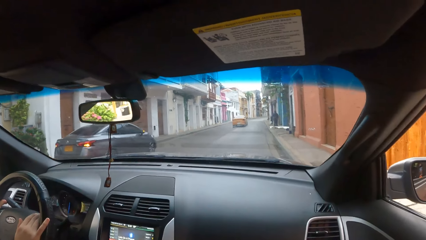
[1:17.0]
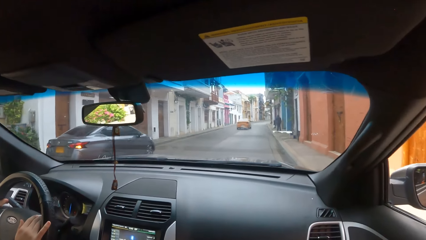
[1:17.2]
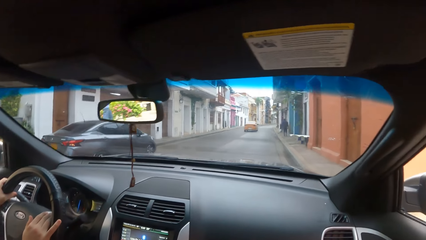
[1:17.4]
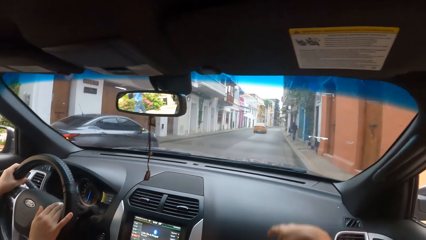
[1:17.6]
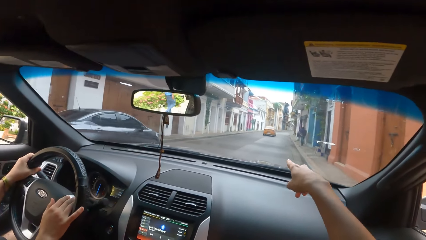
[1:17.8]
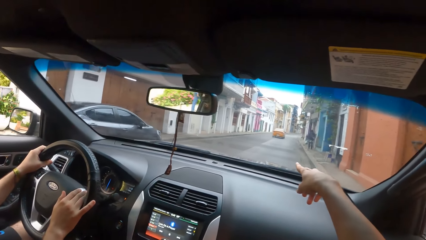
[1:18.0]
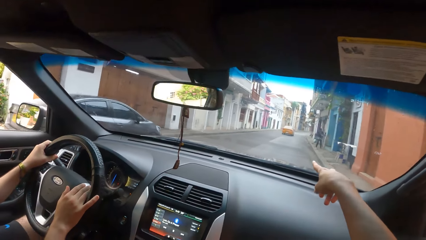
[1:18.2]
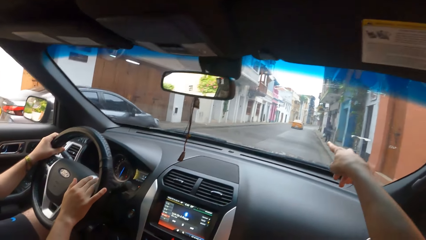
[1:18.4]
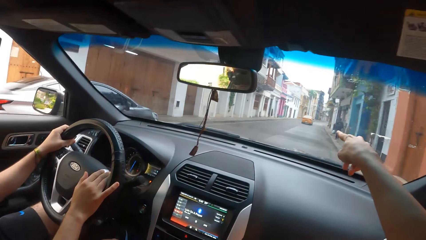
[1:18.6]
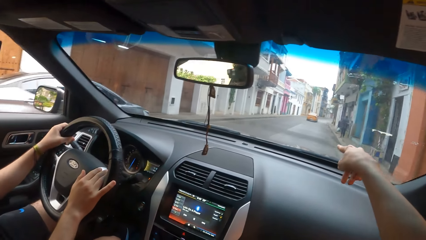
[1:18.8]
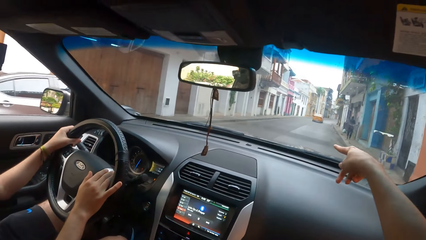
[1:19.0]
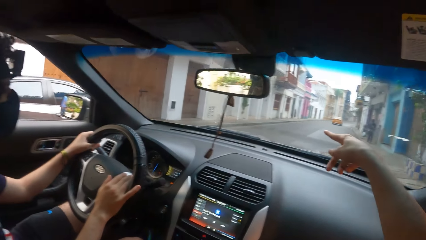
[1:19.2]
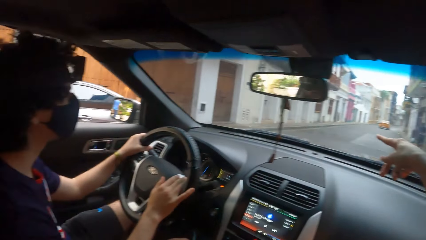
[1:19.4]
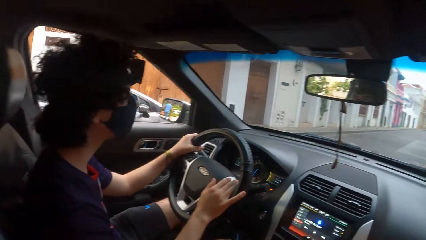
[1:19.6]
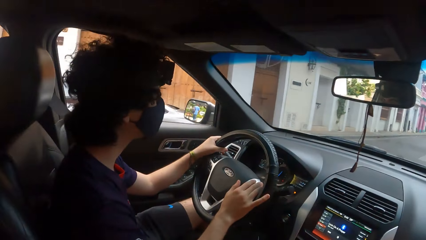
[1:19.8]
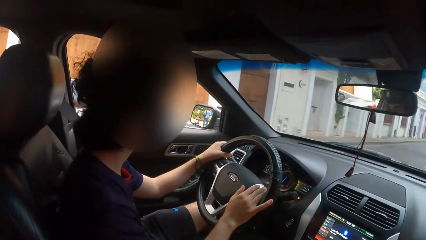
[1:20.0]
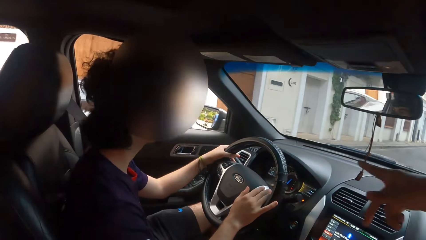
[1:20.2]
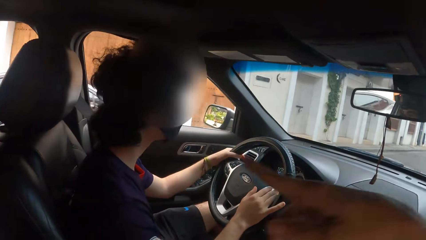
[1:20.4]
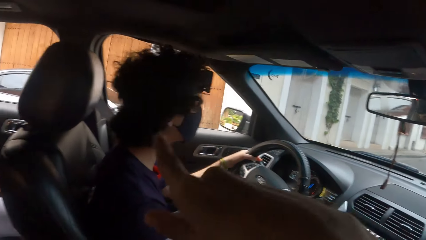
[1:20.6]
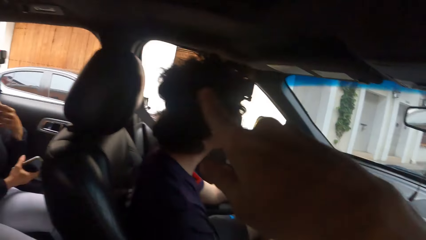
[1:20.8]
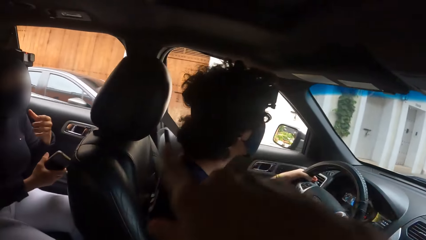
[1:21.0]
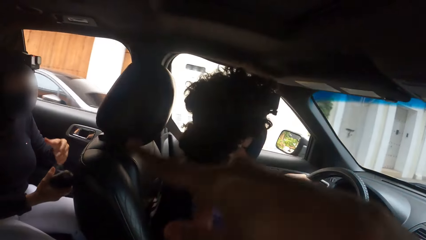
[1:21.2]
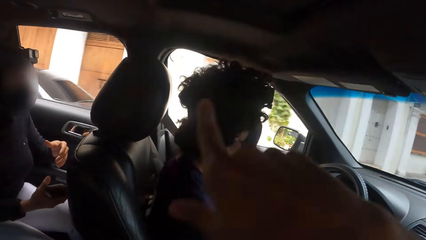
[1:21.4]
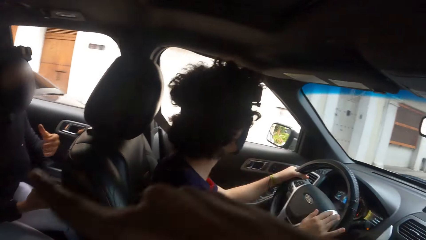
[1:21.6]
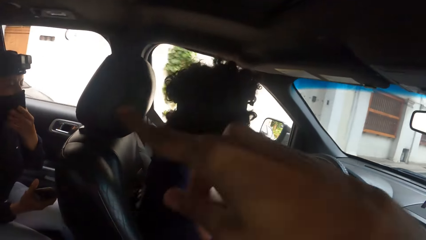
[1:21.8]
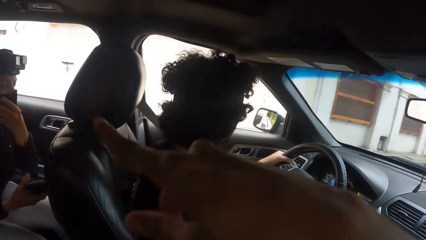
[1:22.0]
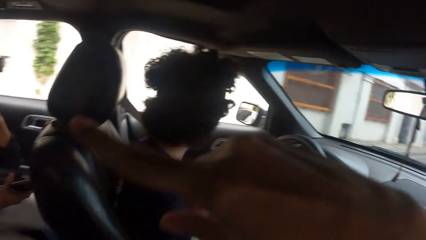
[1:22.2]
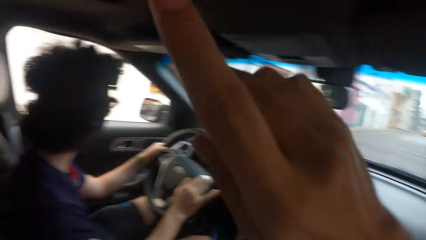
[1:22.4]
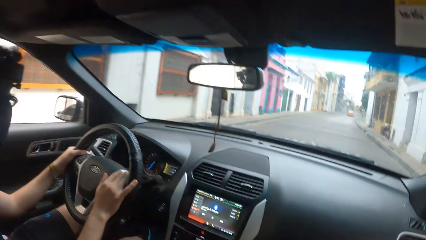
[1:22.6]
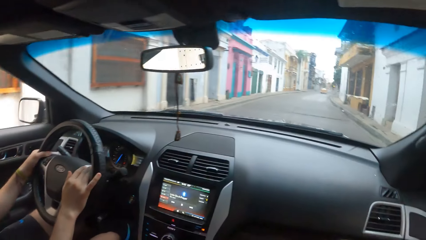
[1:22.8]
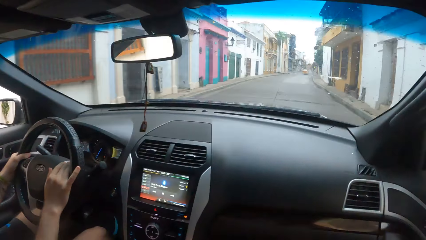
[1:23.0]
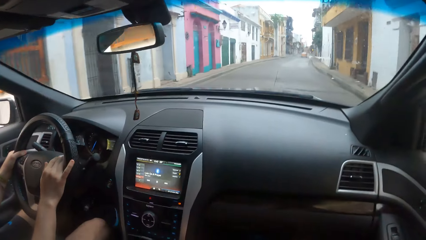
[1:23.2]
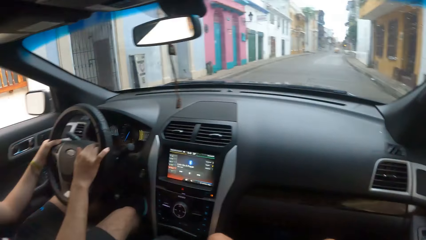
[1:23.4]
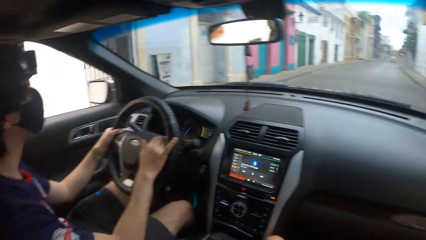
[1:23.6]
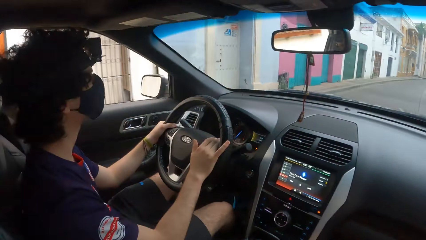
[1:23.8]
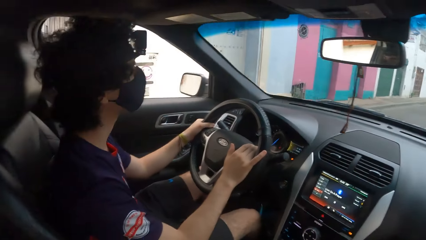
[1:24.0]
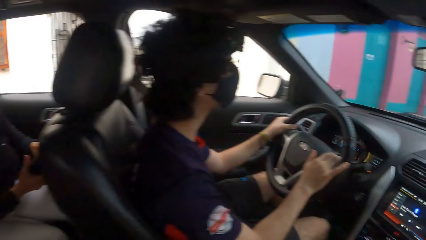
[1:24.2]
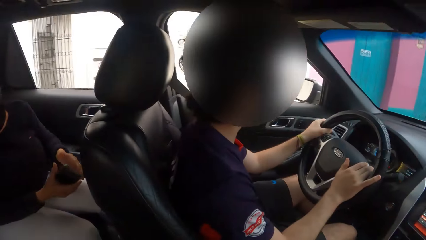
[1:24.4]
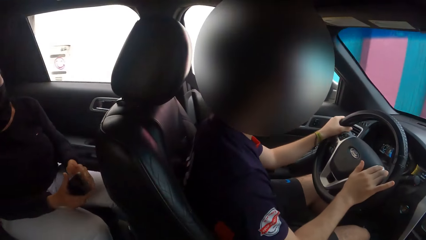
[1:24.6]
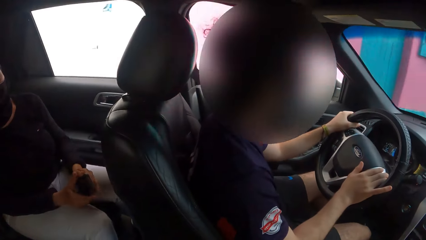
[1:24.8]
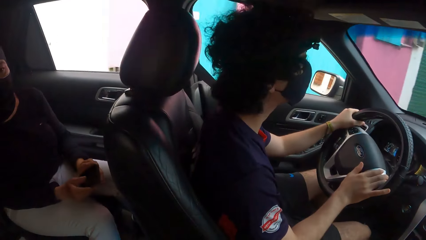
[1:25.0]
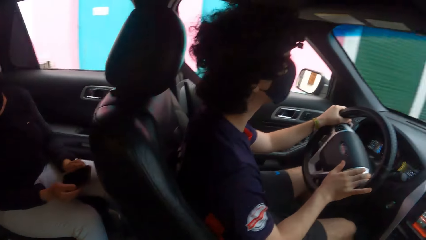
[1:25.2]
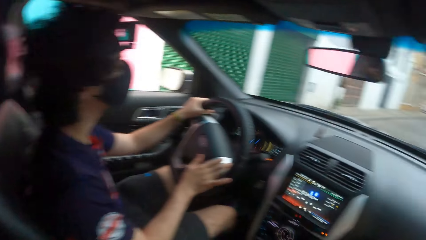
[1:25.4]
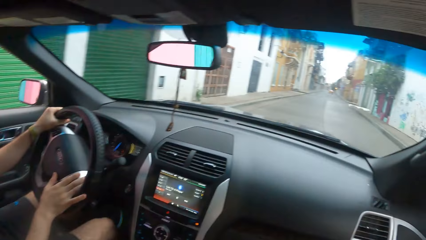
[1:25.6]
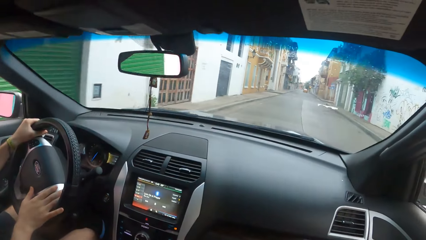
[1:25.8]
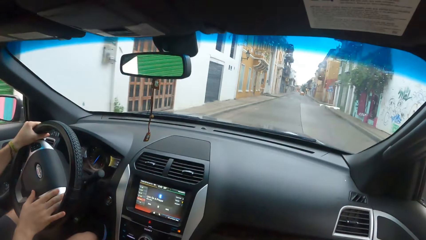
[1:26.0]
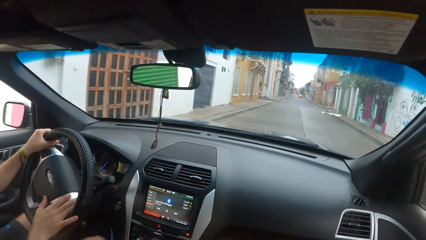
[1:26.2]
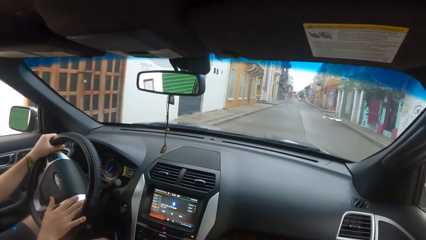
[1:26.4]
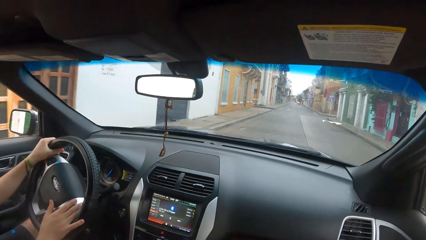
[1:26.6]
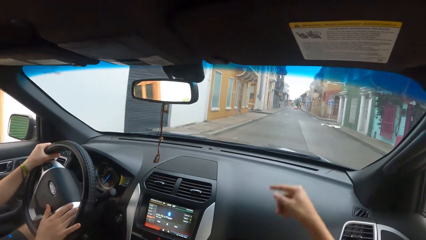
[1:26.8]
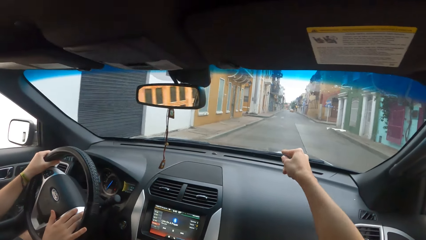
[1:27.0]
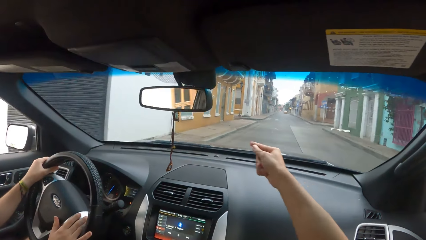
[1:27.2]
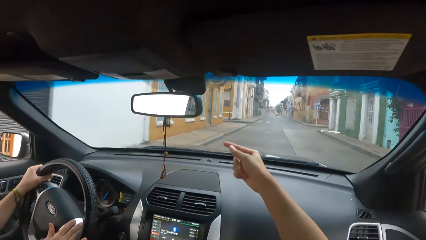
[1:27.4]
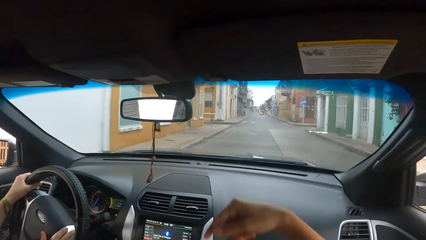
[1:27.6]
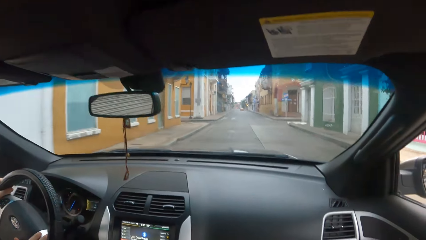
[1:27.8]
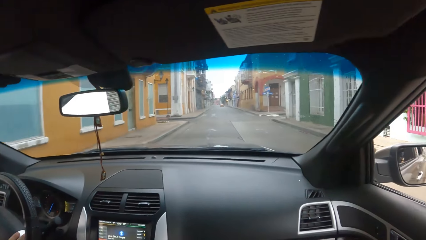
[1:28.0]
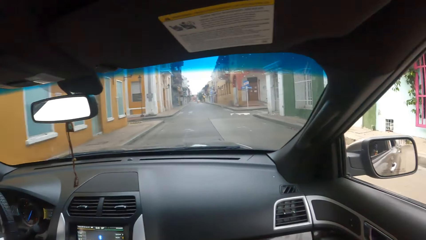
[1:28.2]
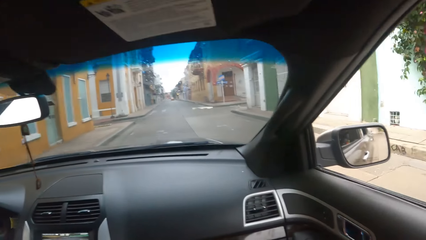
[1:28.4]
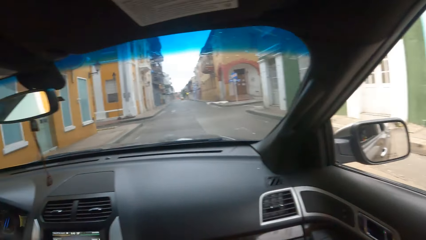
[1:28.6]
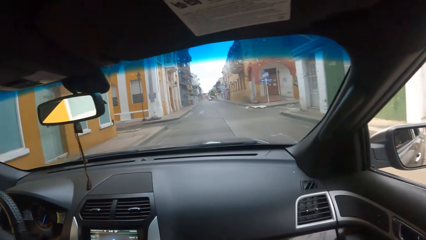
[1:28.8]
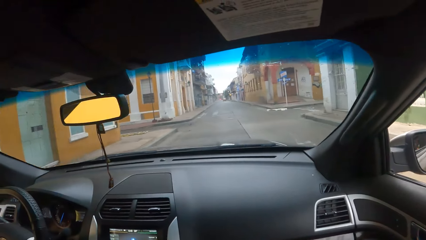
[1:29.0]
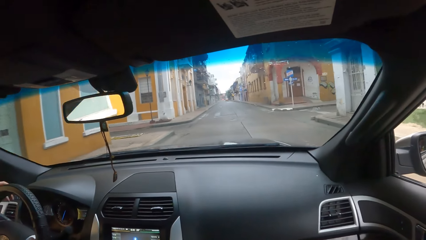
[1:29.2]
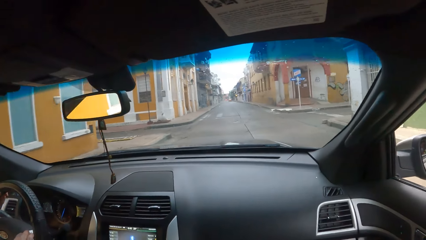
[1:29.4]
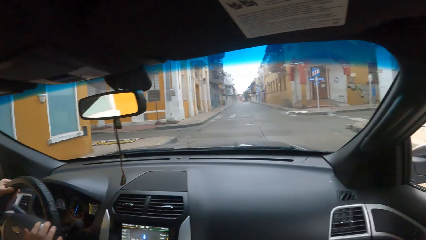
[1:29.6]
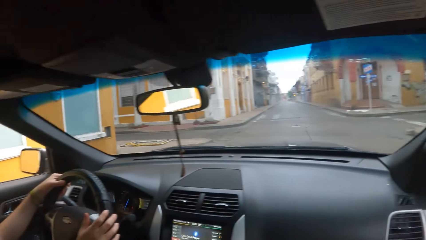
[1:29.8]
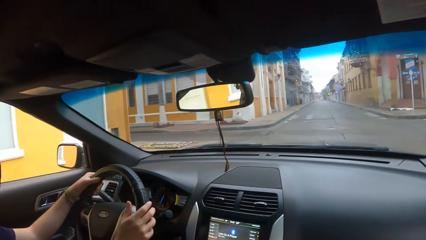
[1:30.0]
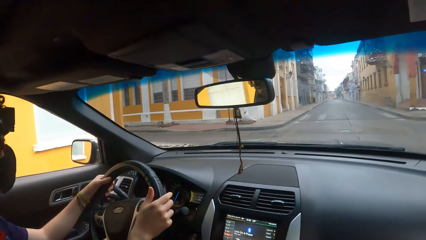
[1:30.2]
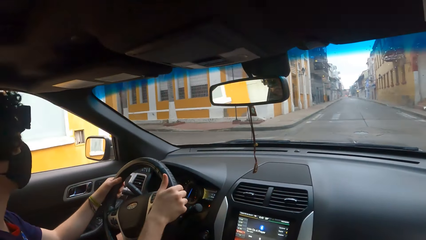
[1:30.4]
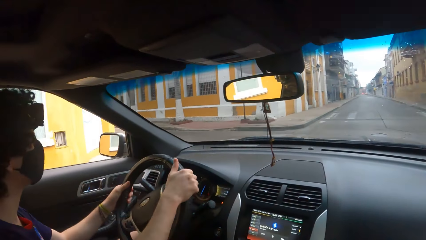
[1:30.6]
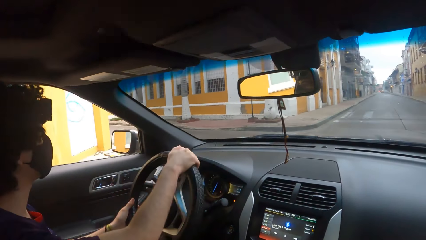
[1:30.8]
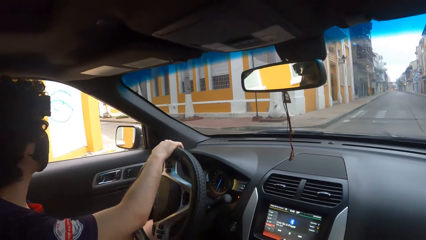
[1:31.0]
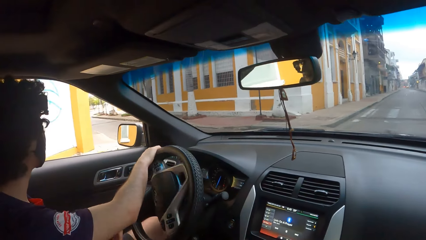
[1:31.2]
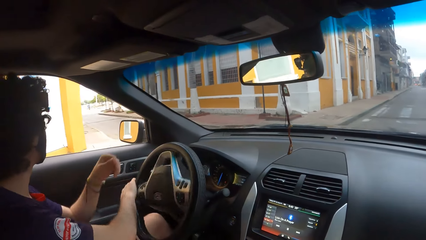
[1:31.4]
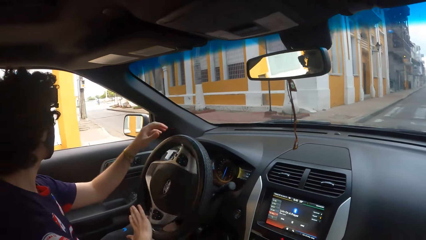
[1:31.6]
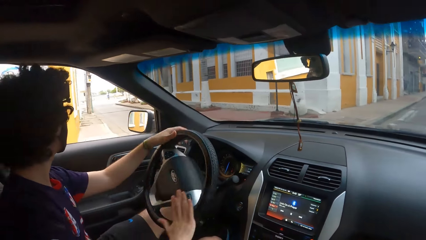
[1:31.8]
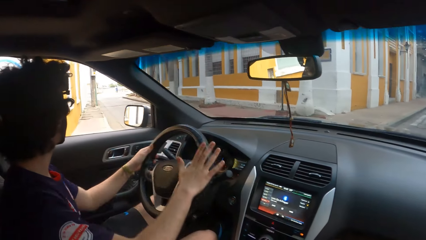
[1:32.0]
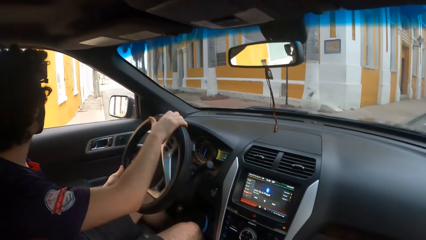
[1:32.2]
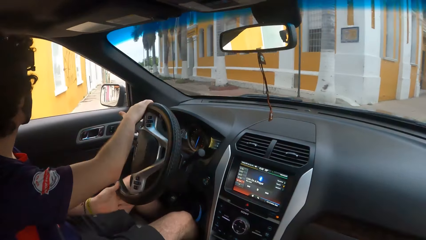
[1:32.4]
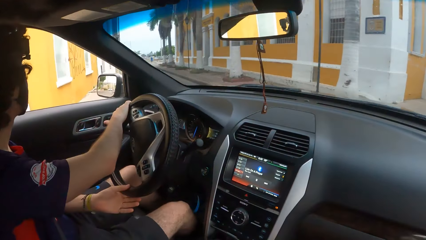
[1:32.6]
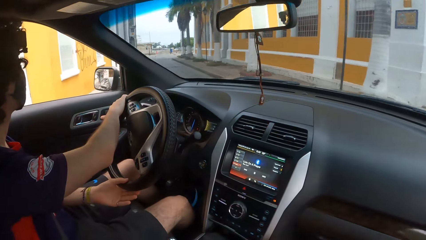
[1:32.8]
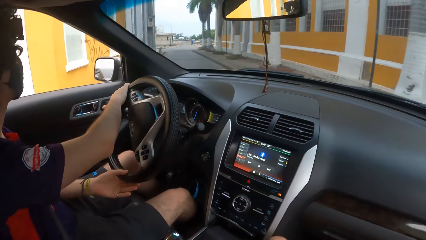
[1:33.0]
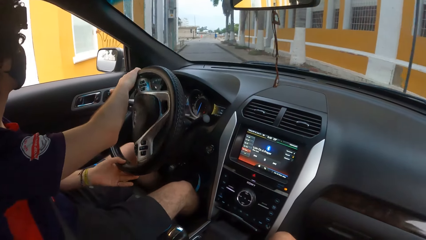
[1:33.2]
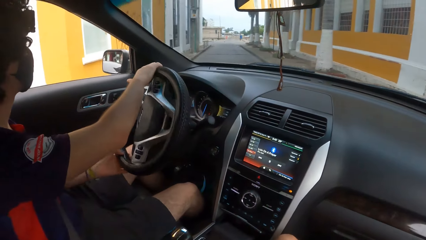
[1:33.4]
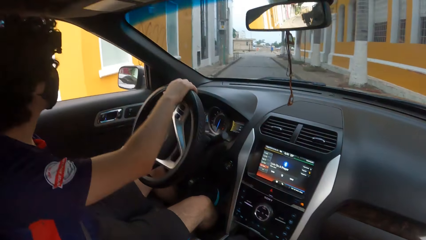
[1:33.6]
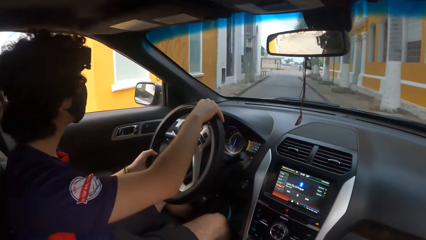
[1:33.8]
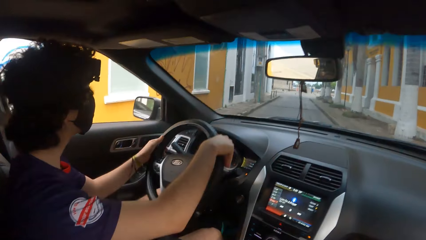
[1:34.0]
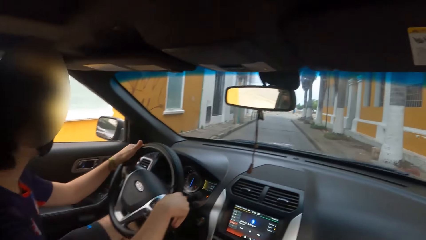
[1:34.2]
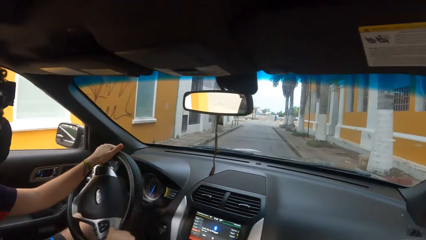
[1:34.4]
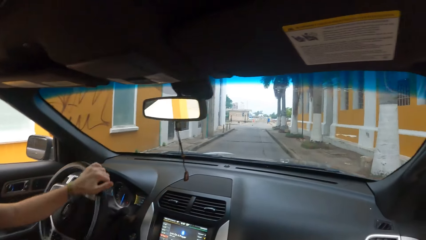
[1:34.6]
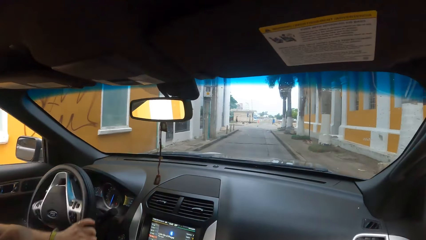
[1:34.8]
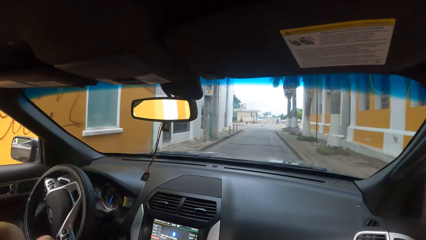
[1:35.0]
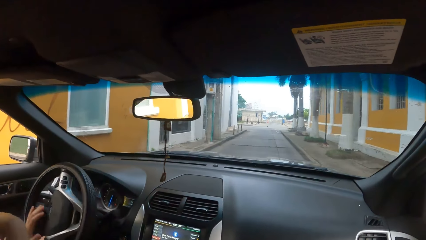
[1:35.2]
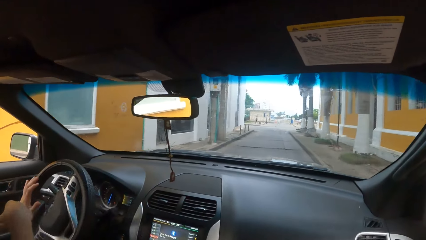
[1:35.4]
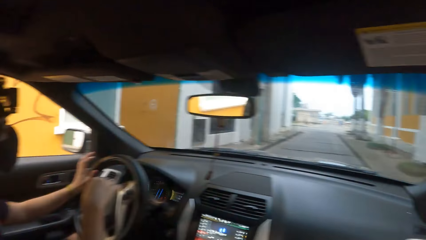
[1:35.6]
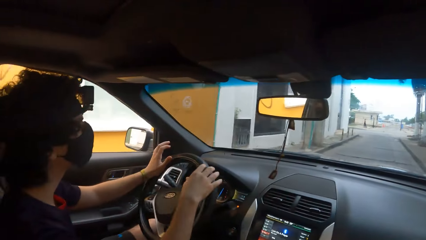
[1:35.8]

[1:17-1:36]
The man drives. The camera wearer points forward. They interact with a woman. They point around. They look around. They point at the side. The man turns the car to the left side. The camera wearer looks around.
